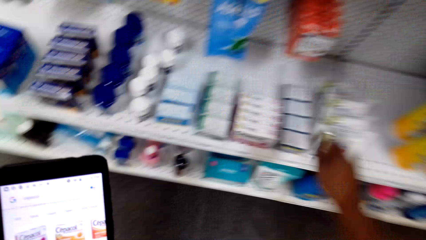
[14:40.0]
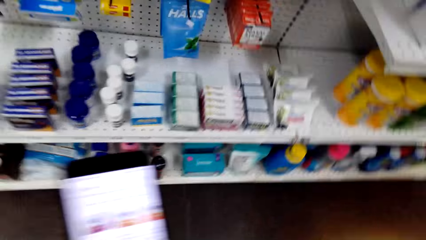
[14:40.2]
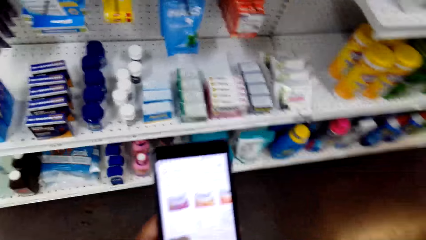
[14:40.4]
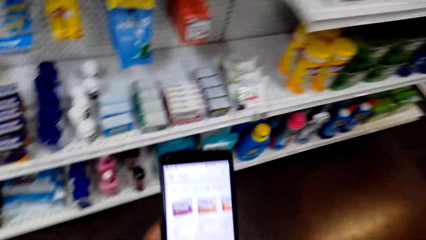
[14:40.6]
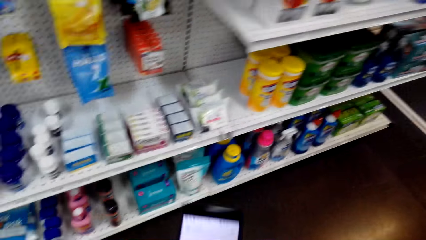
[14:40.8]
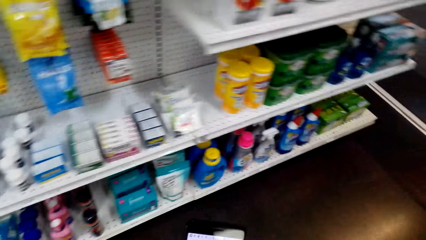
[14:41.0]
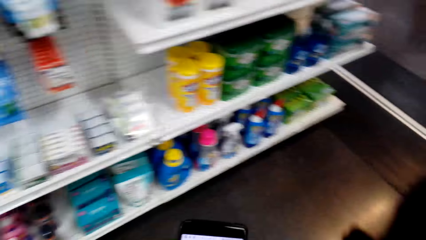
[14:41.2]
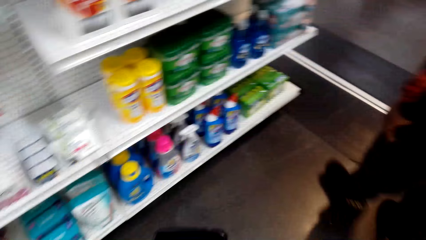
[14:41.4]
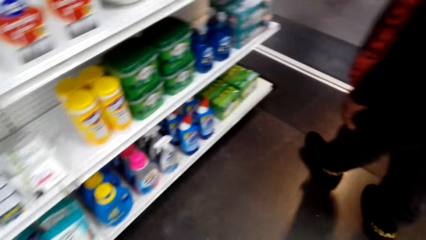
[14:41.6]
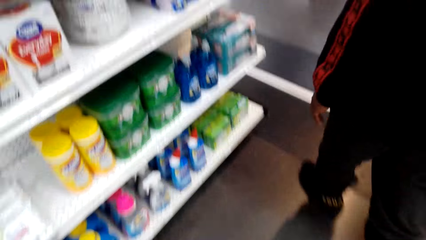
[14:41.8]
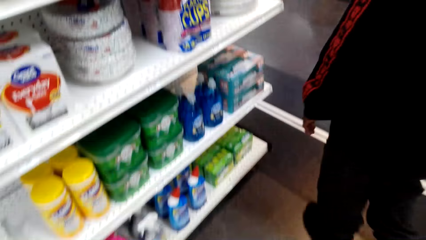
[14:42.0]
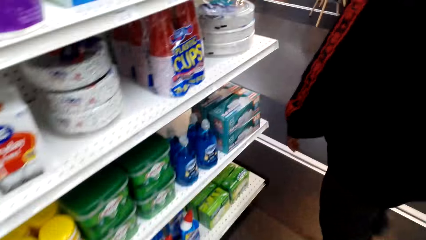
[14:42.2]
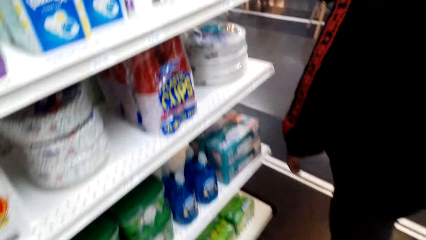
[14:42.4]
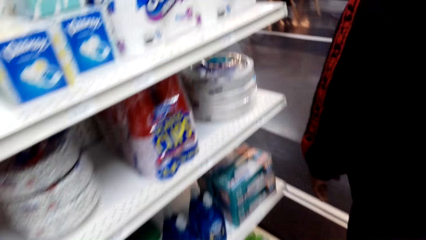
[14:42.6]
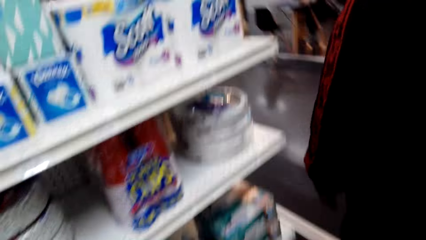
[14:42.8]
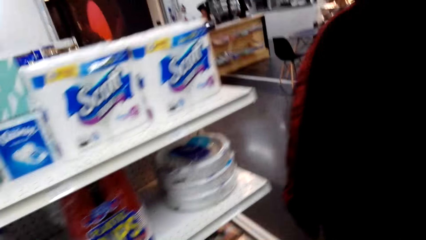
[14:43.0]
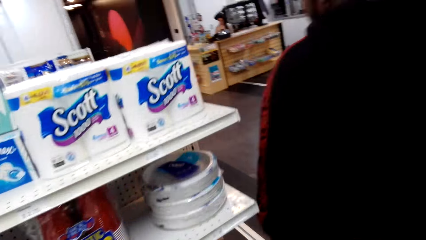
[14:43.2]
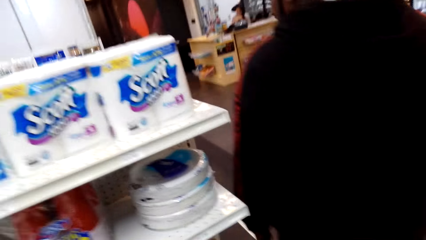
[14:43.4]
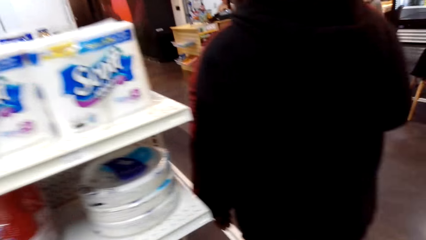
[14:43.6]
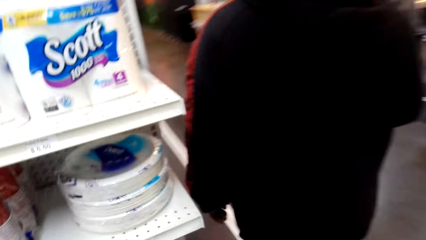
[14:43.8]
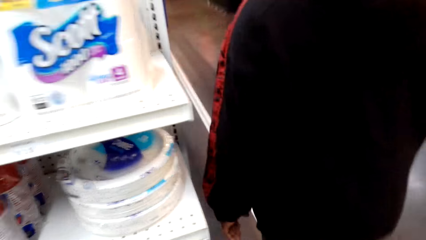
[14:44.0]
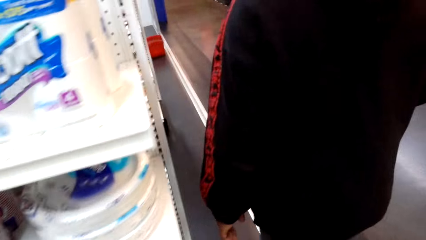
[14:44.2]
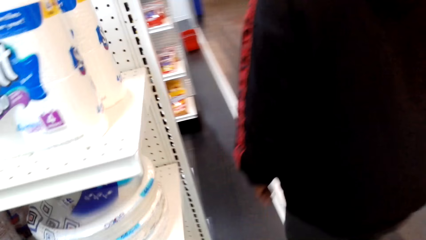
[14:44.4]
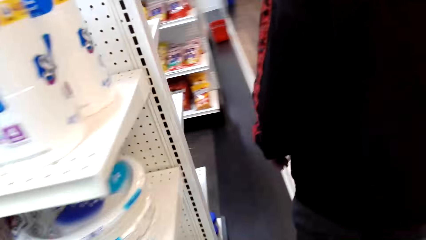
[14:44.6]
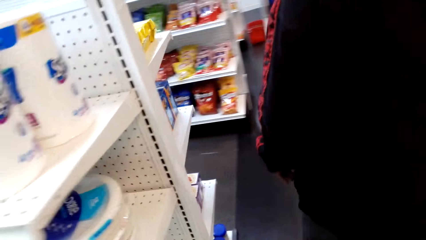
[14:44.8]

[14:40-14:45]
The man walks around. The camera wearer walks around the supermarket with the man.

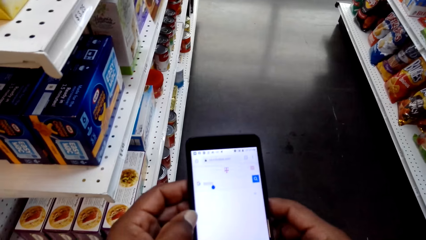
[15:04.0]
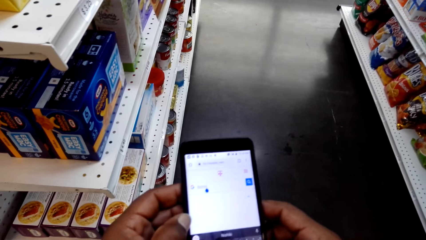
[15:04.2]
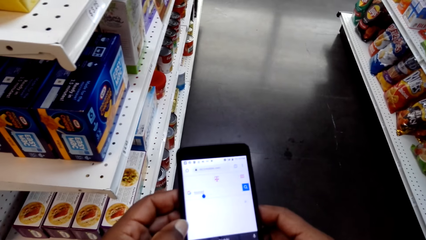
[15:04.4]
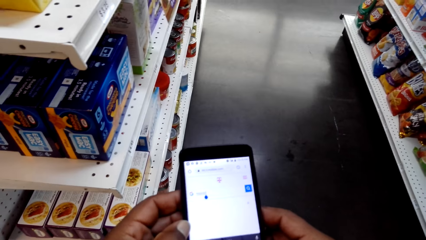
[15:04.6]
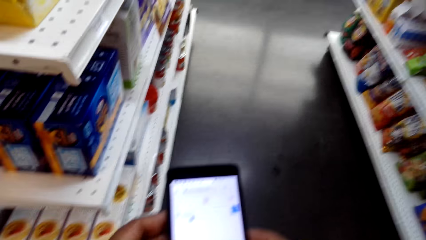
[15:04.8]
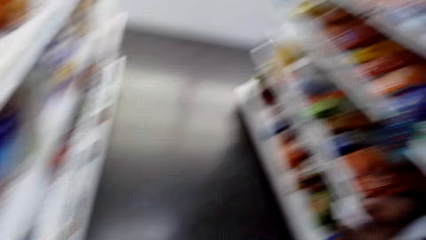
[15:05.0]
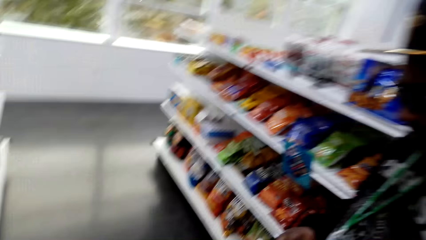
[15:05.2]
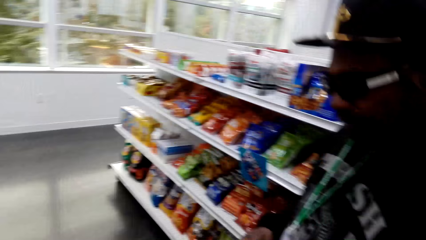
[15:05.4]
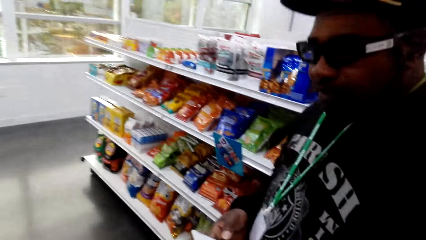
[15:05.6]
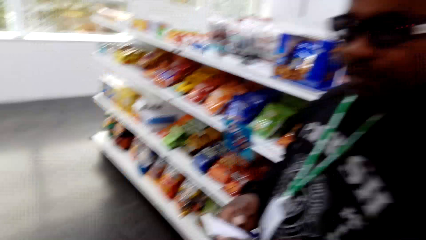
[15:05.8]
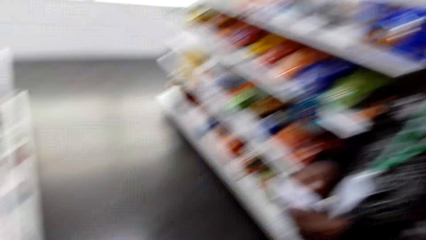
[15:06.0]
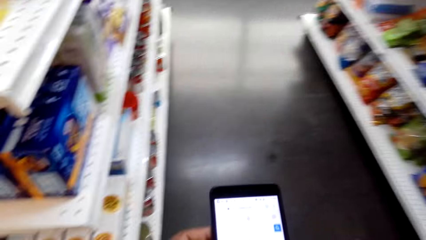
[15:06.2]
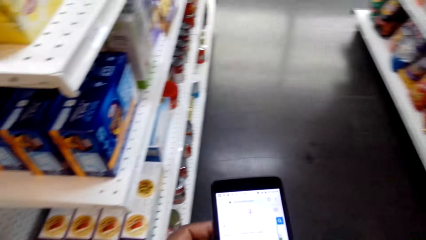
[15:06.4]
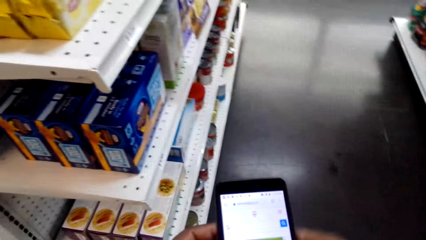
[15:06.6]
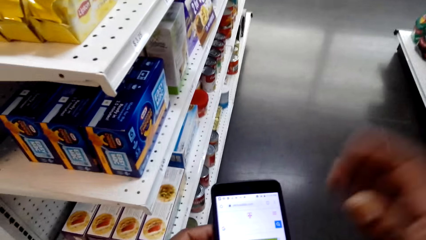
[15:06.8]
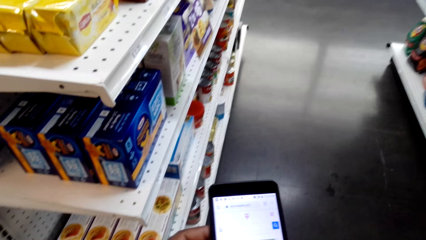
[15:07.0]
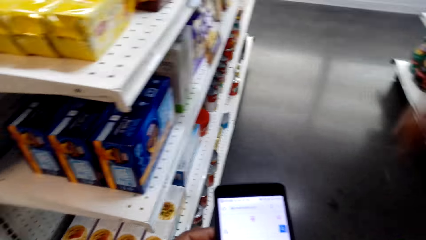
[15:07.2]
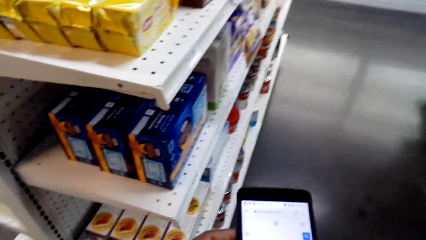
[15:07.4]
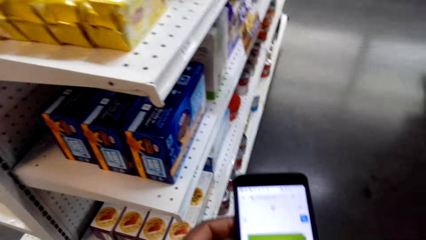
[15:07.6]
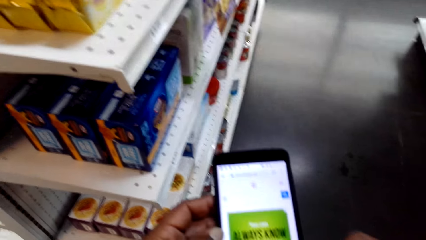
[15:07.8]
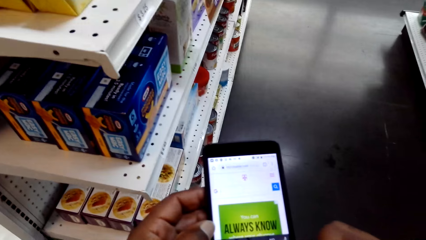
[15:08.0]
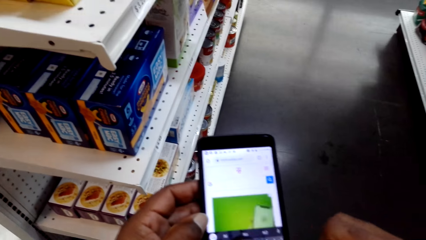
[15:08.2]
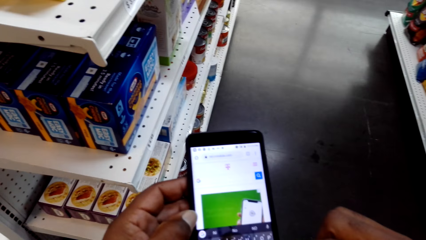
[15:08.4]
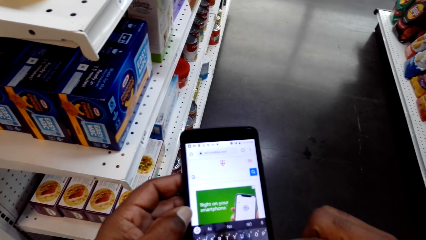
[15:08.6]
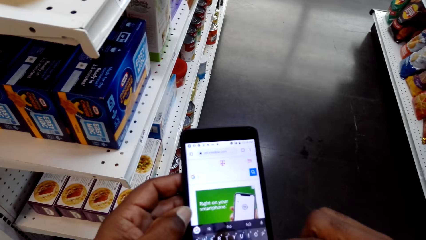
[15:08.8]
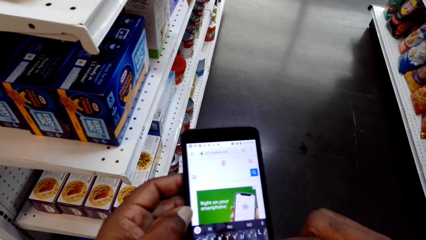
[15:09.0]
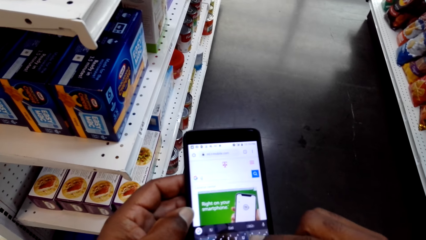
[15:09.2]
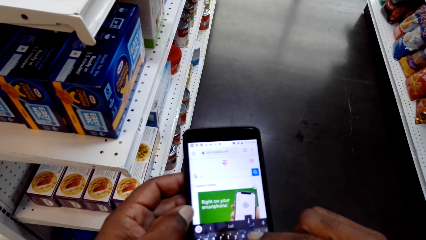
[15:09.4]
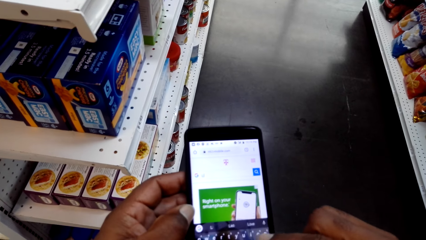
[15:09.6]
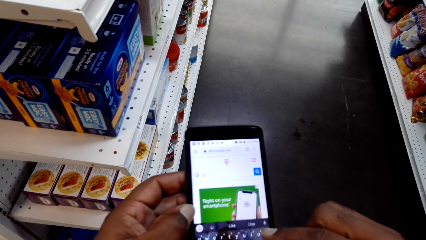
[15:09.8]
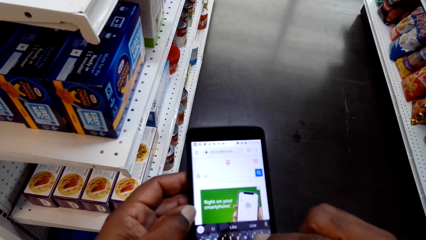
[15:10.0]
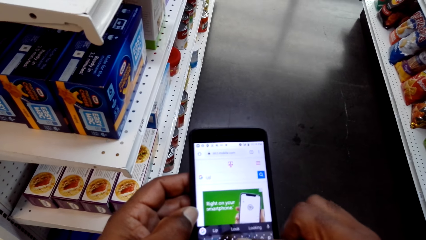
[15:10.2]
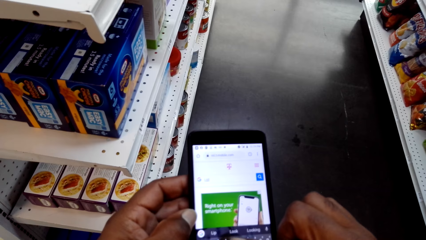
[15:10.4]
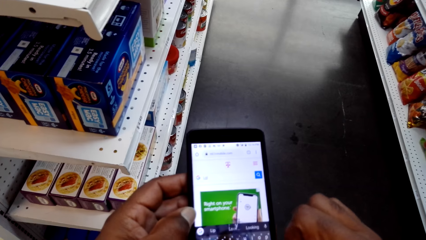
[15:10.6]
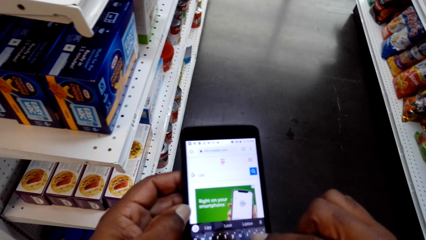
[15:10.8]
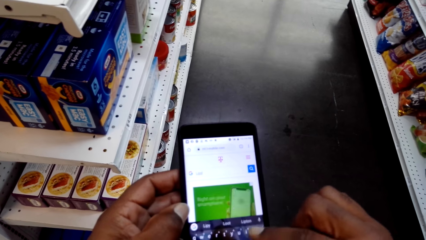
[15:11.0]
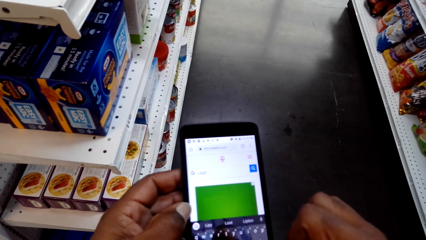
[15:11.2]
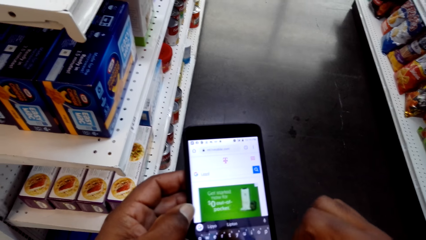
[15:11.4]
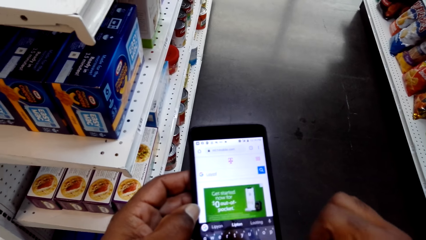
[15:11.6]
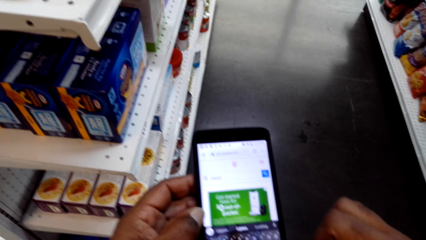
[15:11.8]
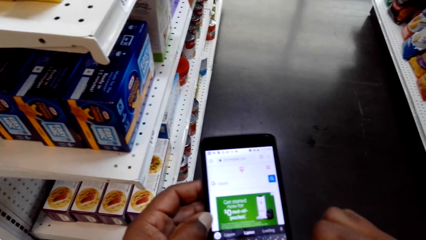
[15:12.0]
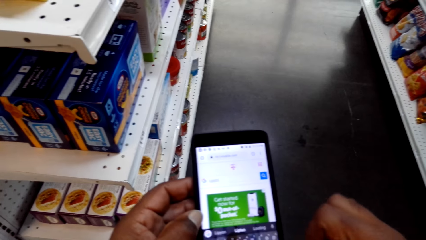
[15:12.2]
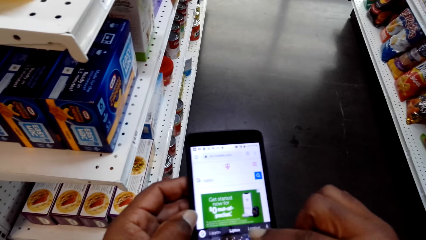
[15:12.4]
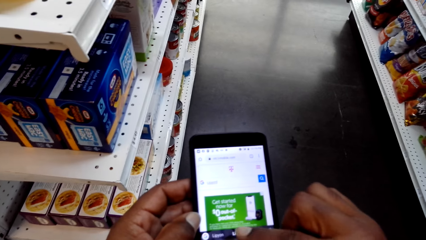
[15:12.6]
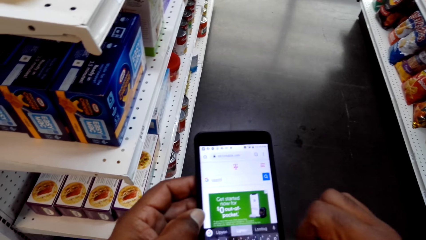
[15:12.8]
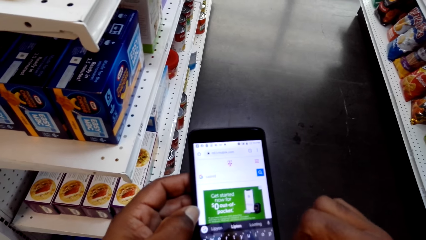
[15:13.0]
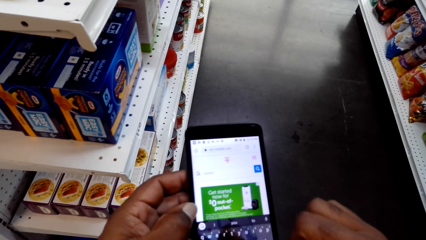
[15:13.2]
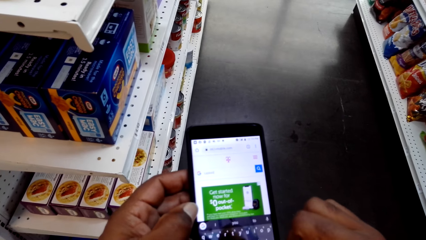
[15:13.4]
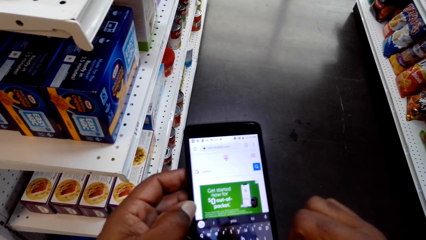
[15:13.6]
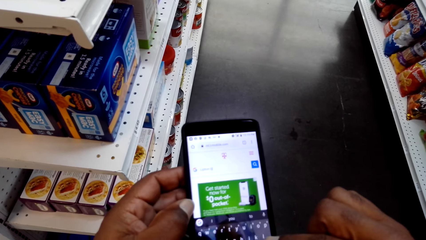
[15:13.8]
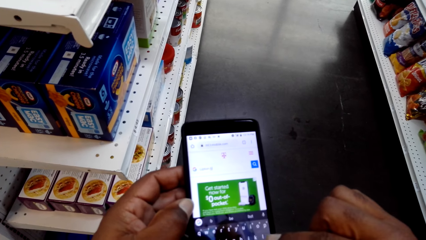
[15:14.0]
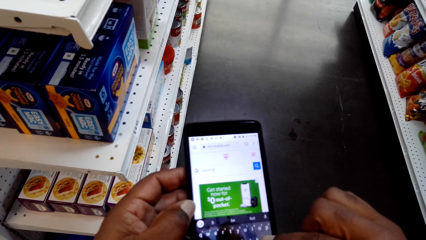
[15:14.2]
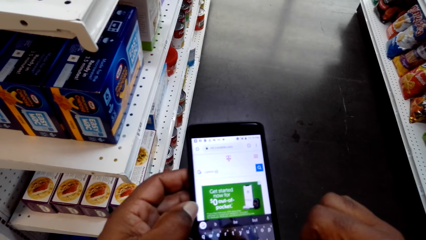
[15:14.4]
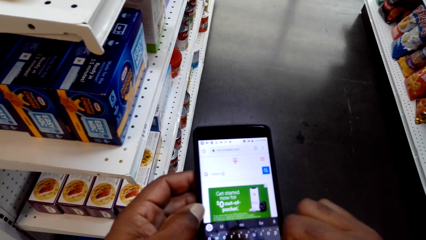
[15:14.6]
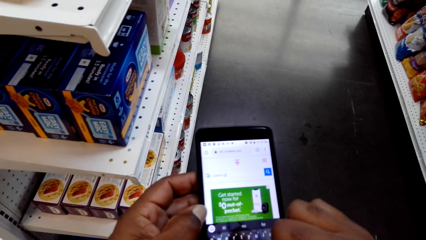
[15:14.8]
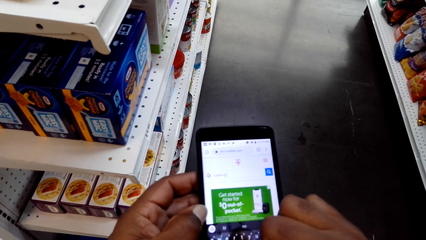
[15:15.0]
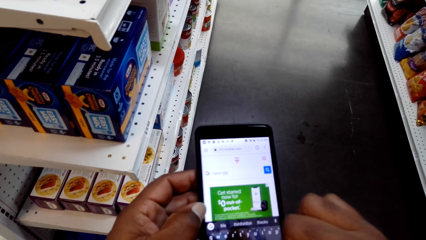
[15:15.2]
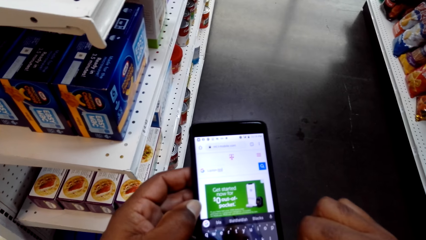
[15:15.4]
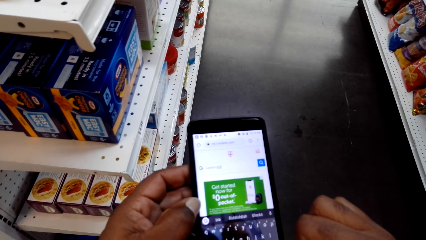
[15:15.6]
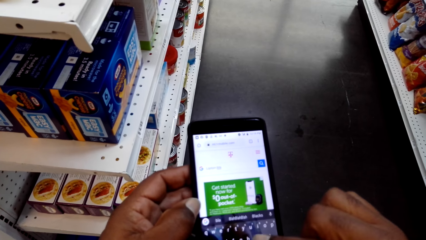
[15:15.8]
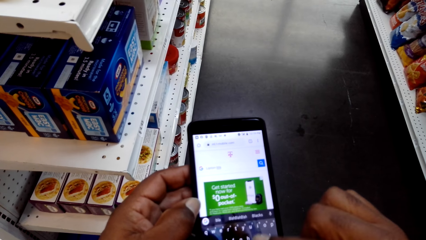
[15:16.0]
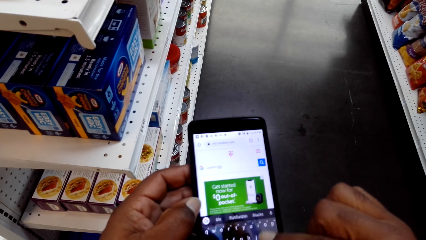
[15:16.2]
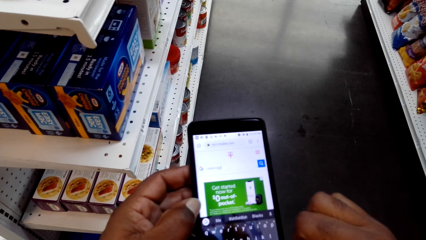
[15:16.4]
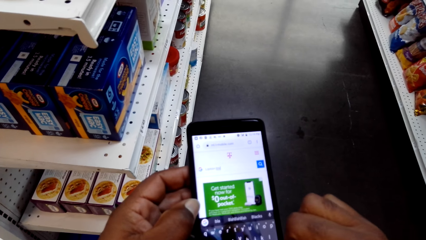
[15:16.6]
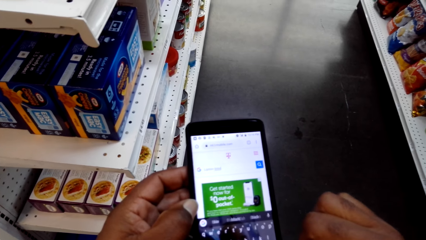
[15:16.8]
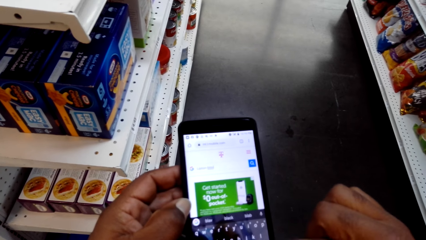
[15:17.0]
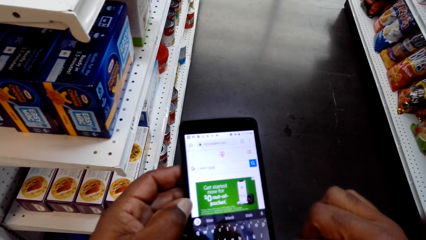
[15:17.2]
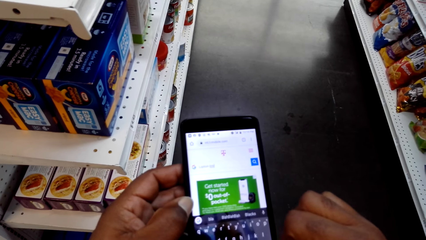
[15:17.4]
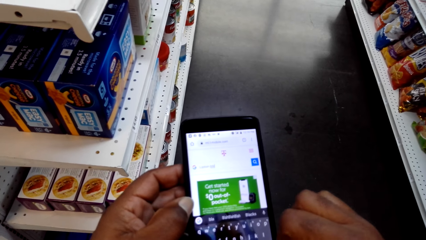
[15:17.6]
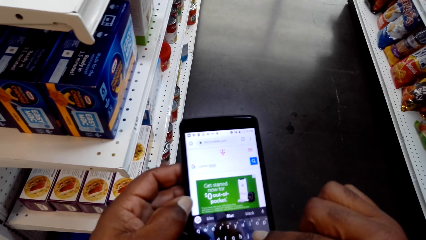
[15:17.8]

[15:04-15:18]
The man stands beside the camera wearer. The camera wearer holds the phone with both hands. They use the phone.
